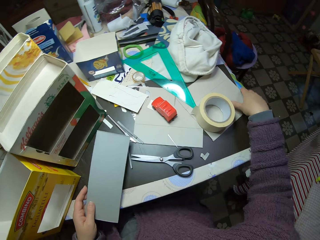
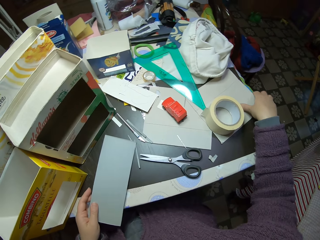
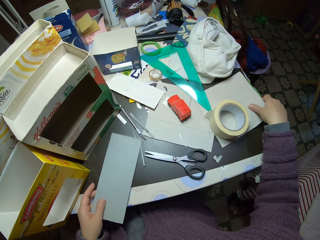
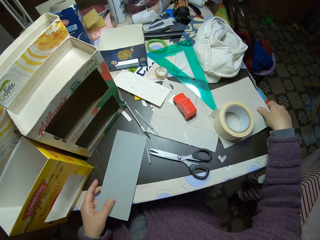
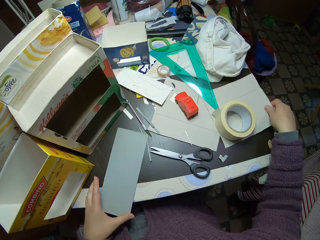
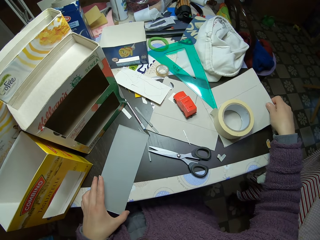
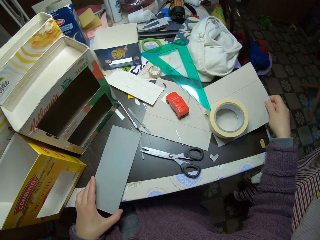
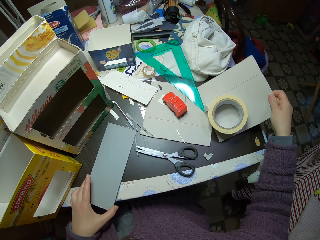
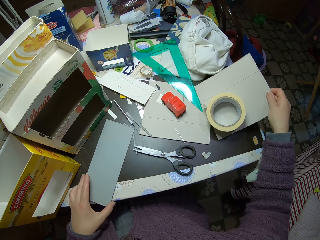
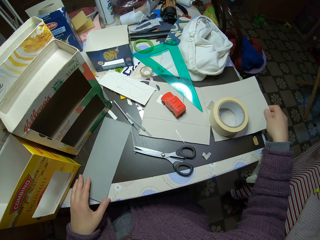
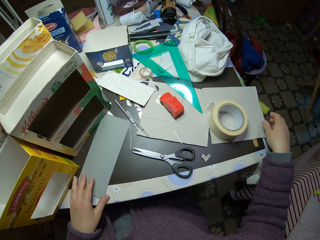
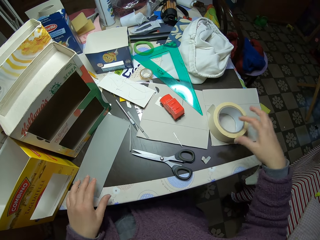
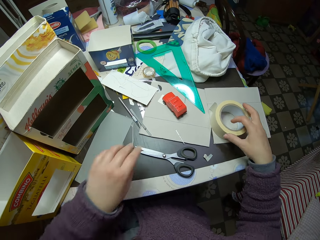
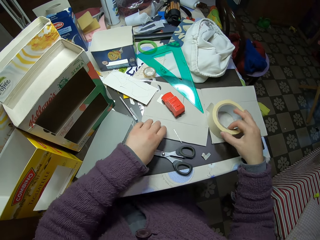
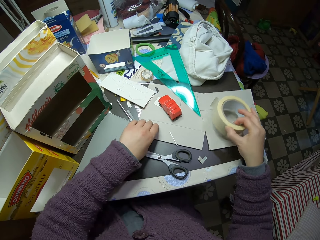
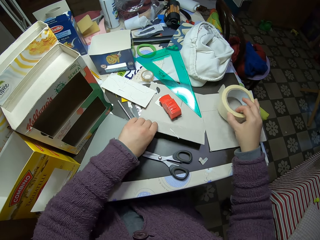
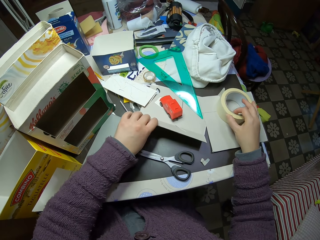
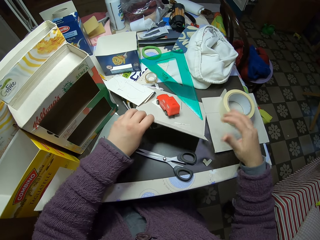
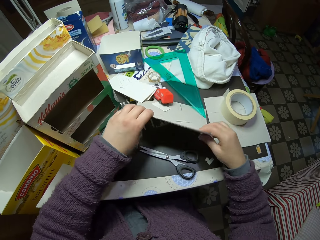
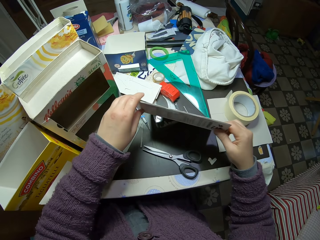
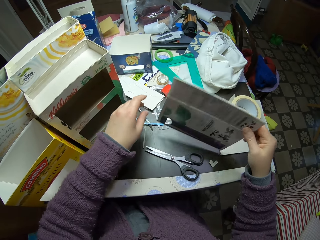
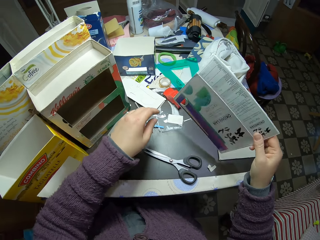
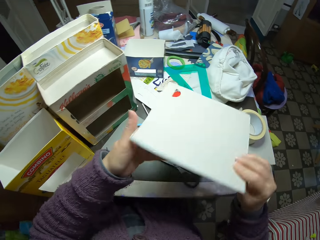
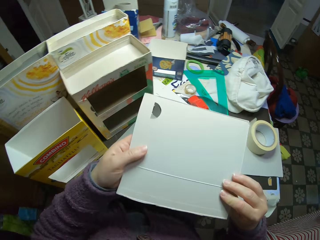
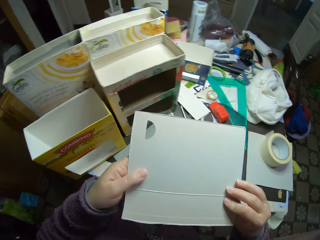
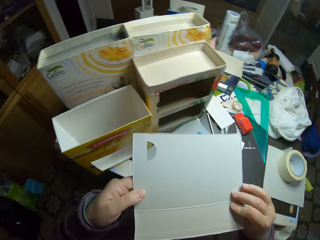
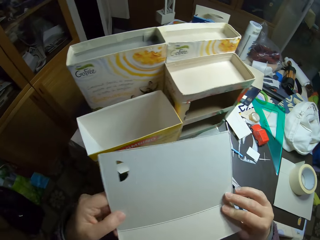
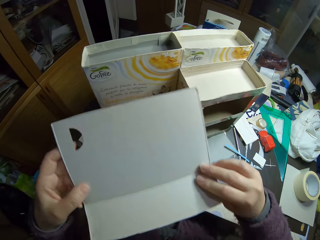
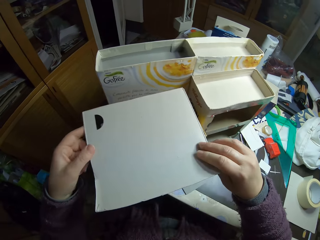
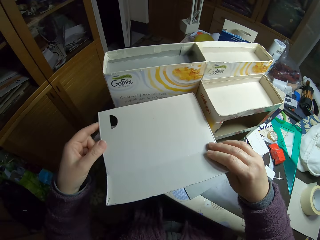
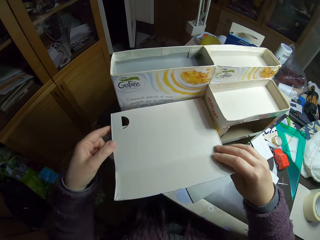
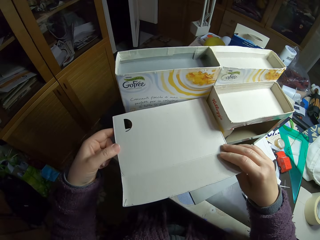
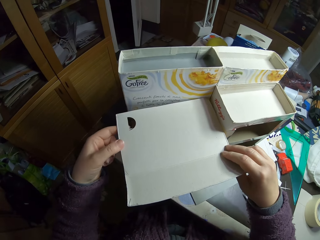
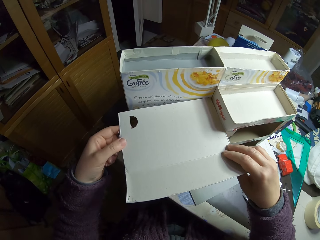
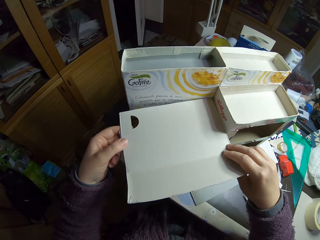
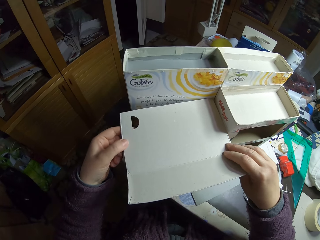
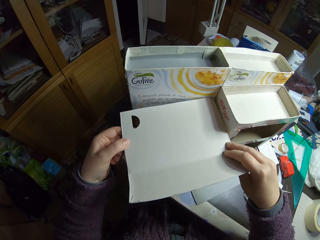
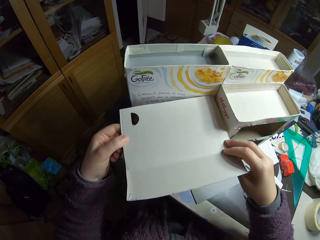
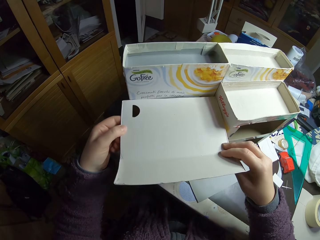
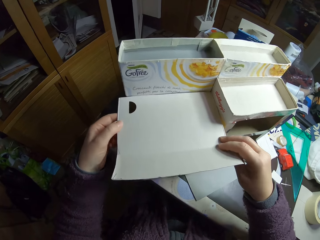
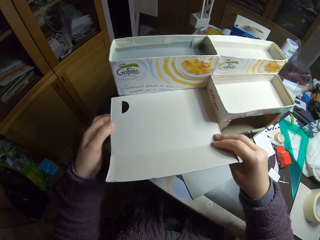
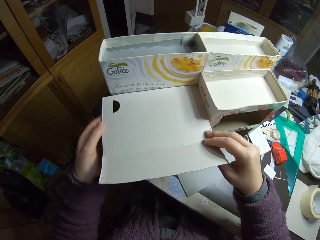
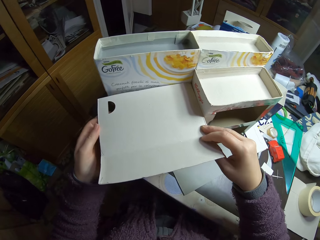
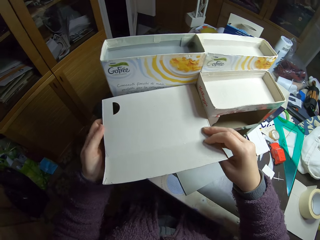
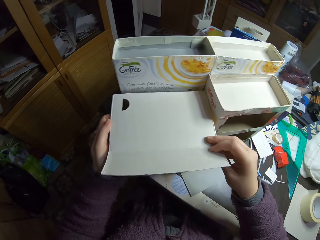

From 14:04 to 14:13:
The camera wearer pulls a piece of carton. They touch a large piece of paper. They place the piece of carton on the table. They move the piece of carton. They drop the initial piece of paper. They unhand the piece of carton. They pick up sellotape. They move the paper tape on the table. They pick up another large piece of paper from the table. They place the sellotape on the table. They pass the piece of carton to the right hand. They hold the piece of carton with both hands. They fit the piece of carton on the carton.

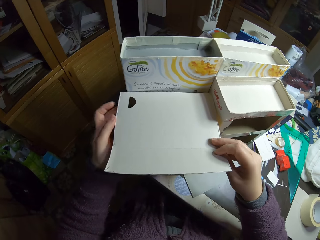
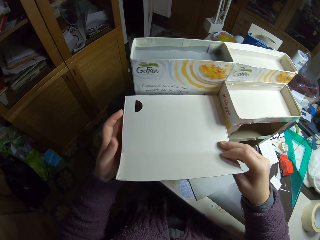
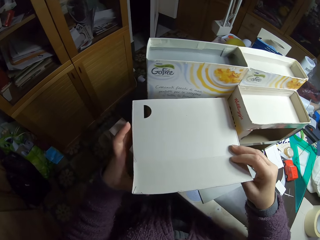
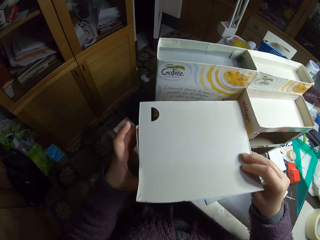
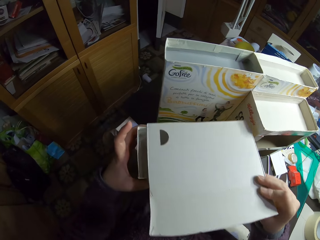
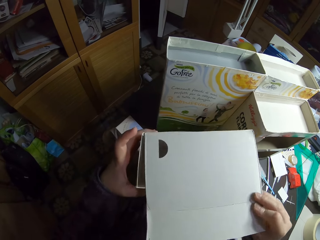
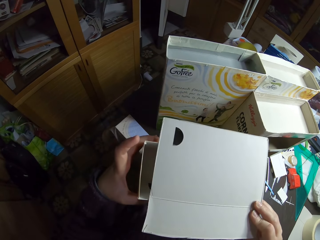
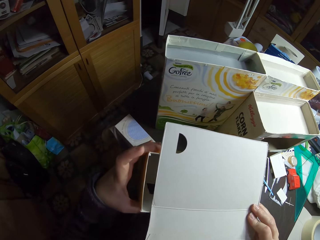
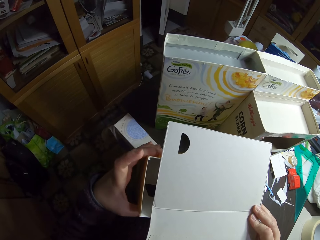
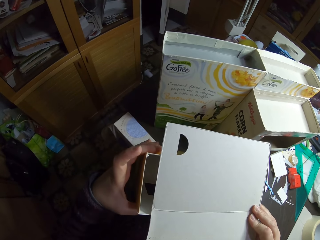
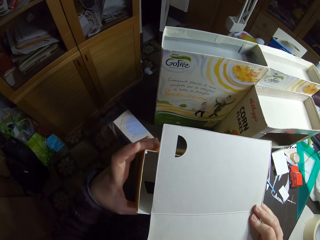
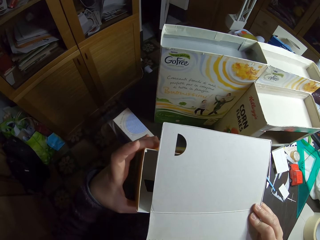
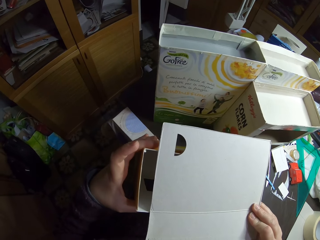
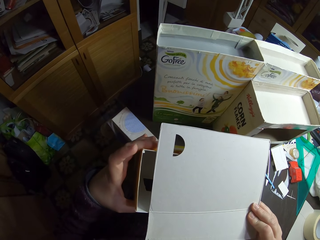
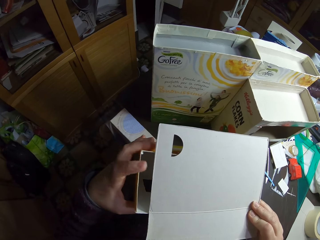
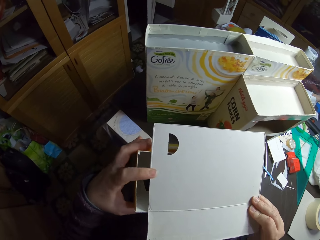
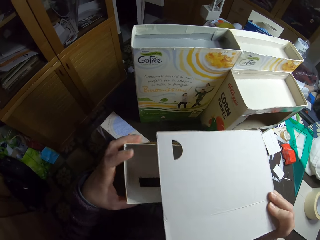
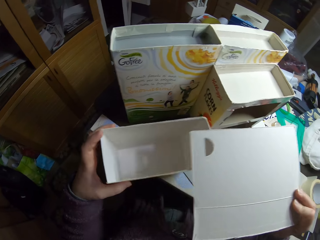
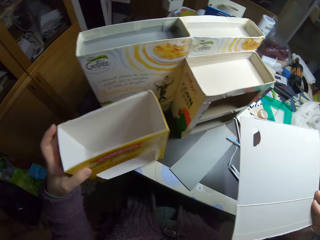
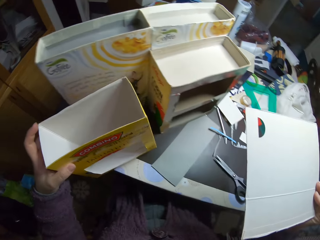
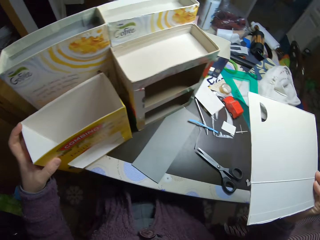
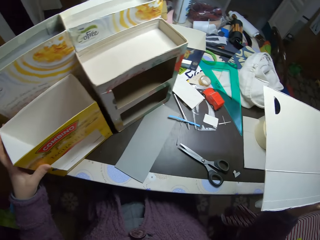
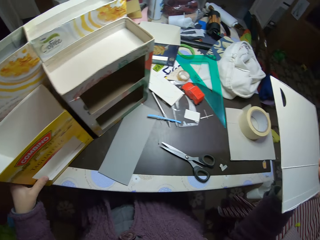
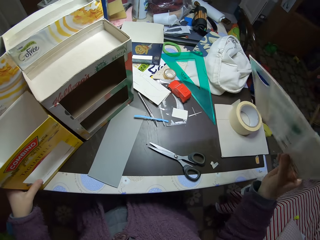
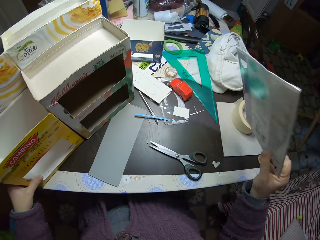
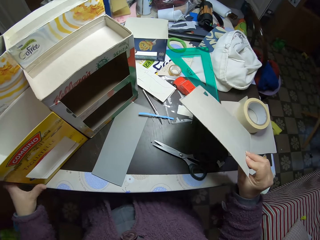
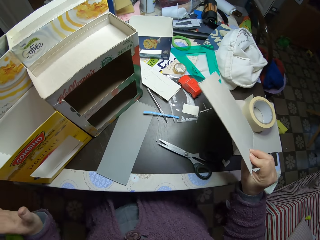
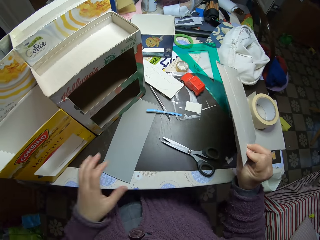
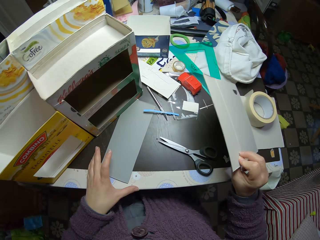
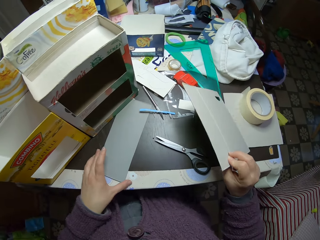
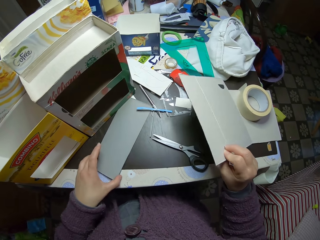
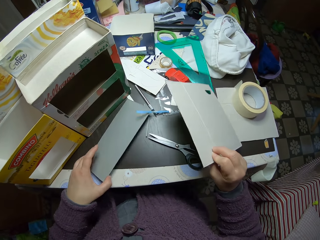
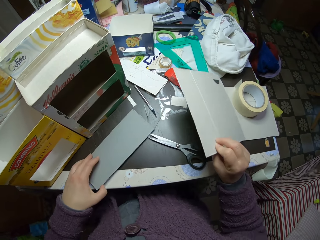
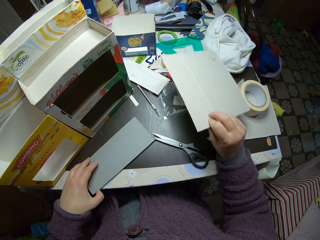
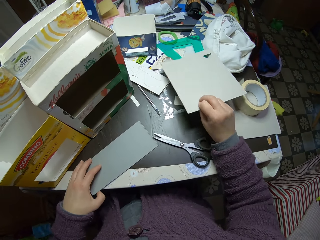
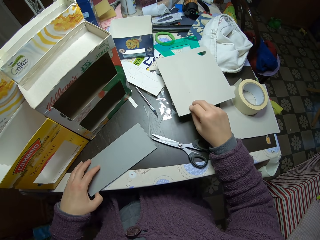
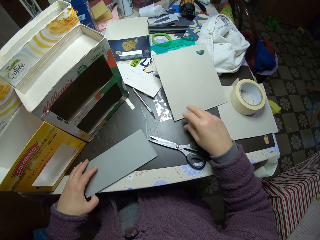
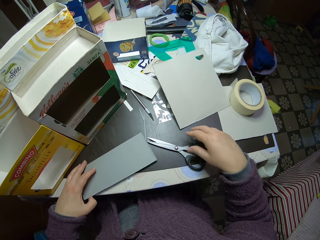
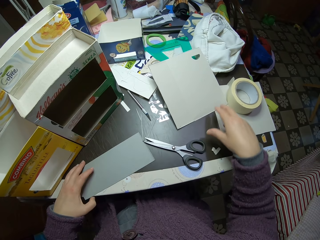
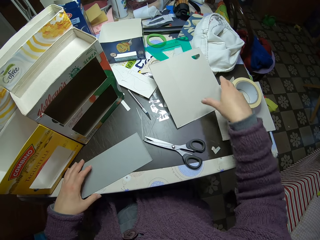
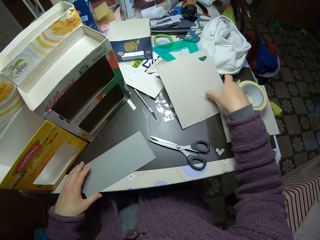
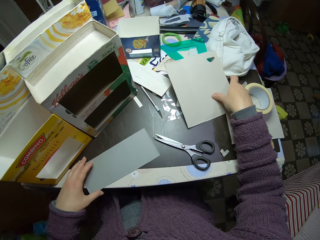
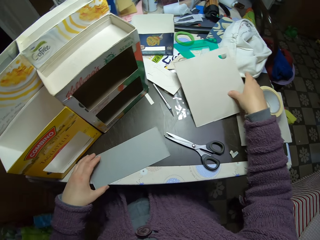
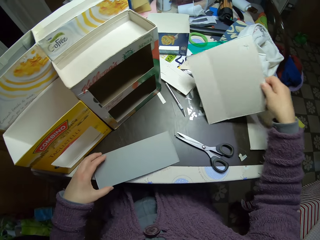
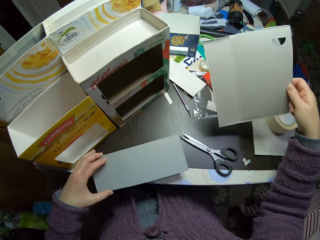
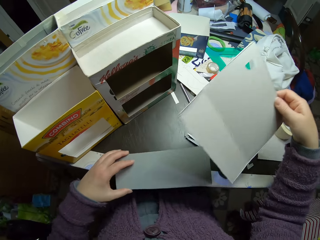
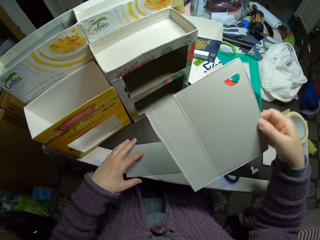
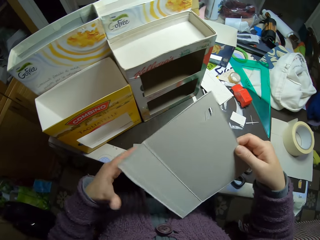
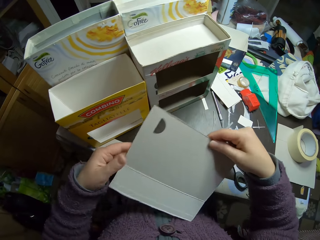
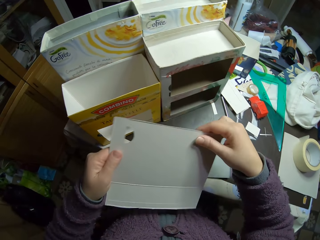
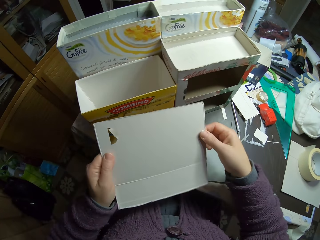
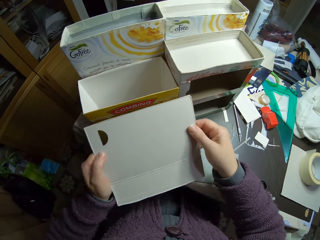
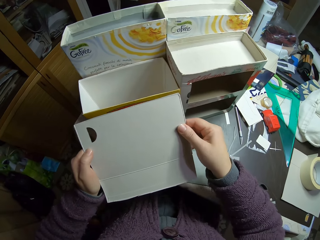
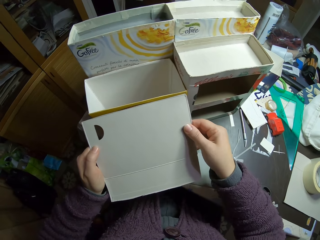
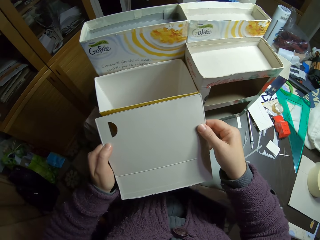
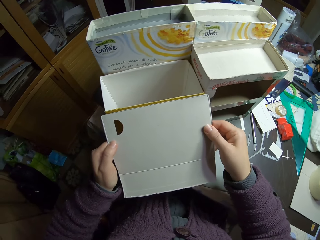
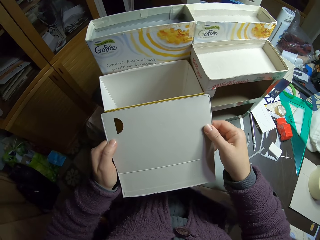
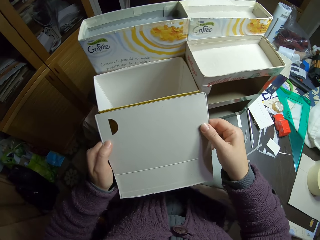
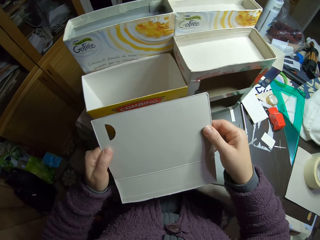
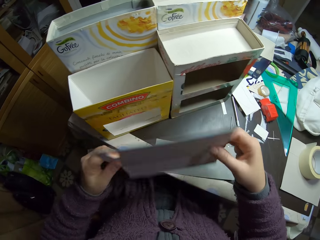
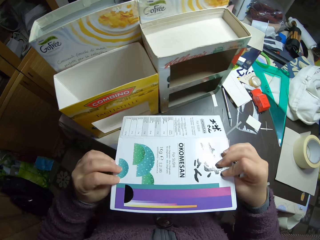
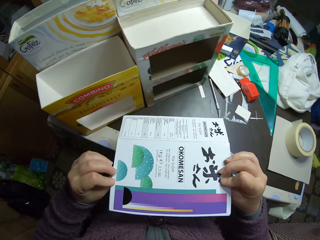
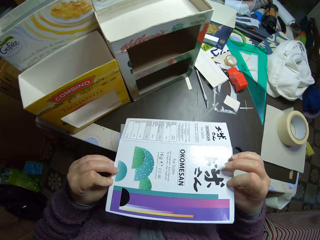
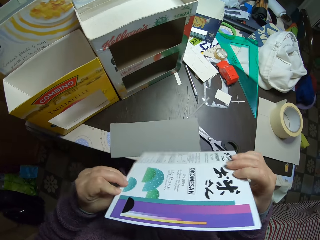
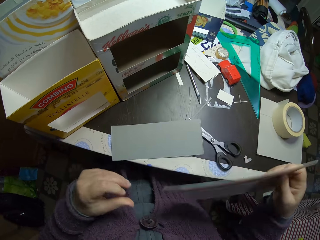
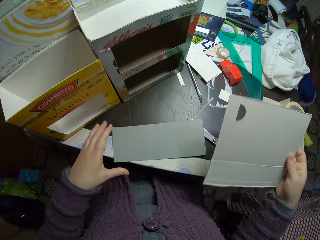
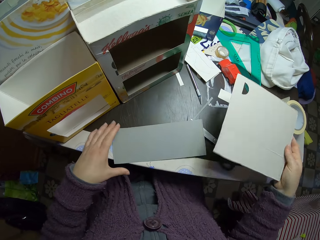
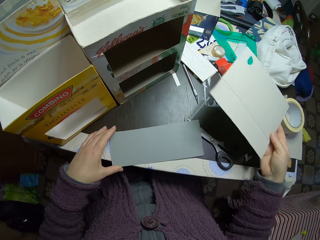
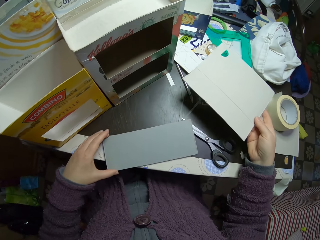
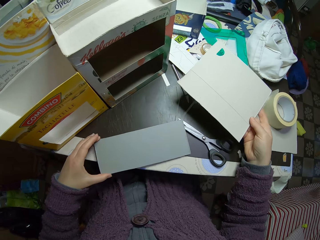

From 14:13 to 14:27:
The camera wearer moves the carton. They stare at the piece of carton. They pick the piece of carton. They lift the carton. They remove the paper. They place the carton on the table. They unhand the carton. They move the piece of carton. They drop the large piece of paper on the table. They pick the large piece of paper and the initial piece of paper. They lift the piece of carton. They drop the initial piece of paper on the table. They hold the piece of carton with both hands. They place the piece of carton on the side of a carton. They examine the large piece of paper. They turn the piece of carton. They stare at the piece of carton. They turn the piece of carton. They hold the piece of carton with the right hand. They pick the piece of carton.
